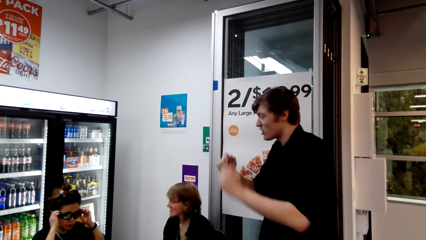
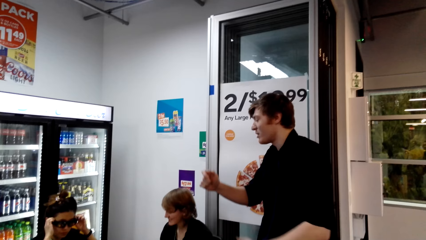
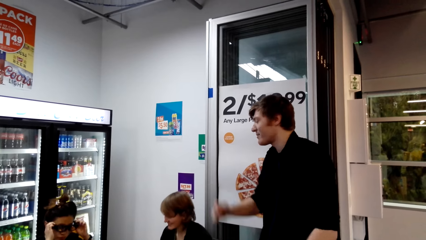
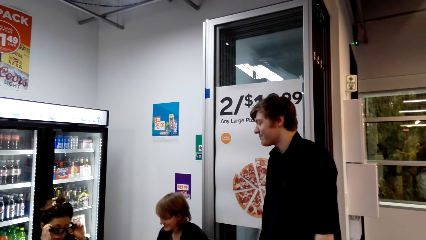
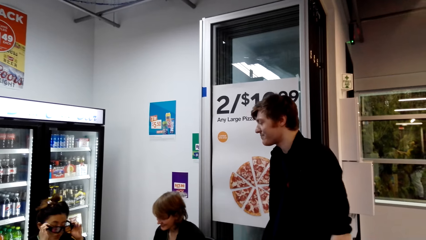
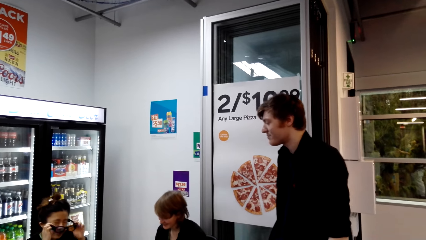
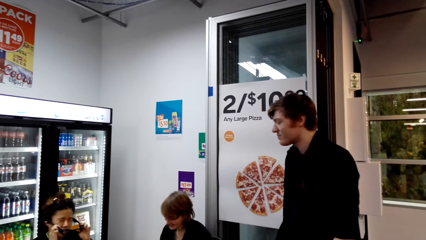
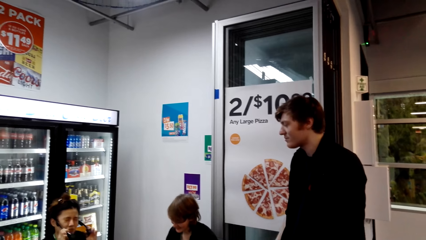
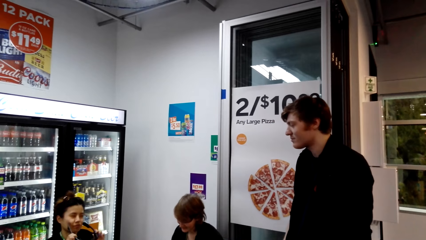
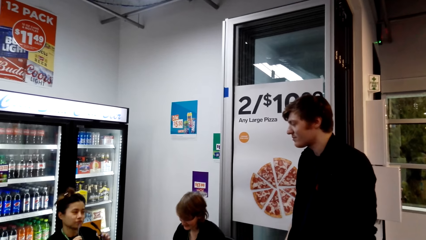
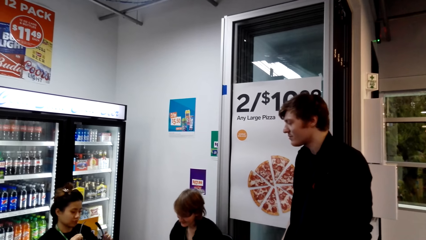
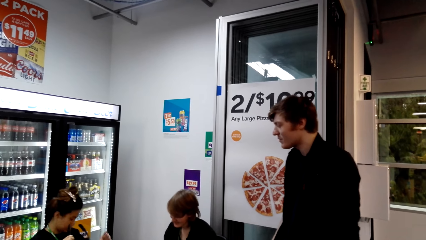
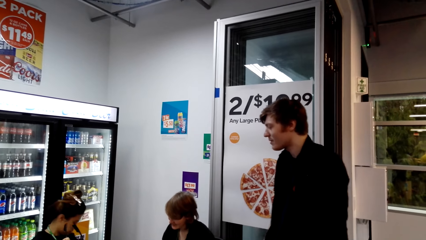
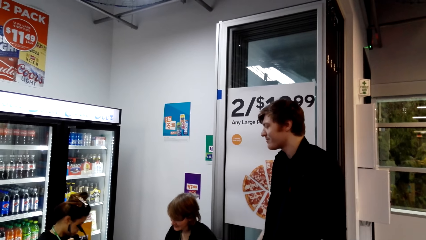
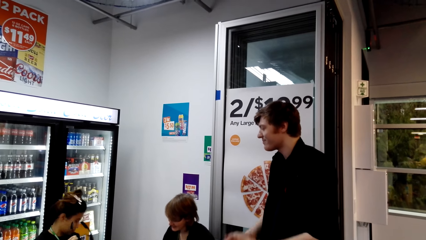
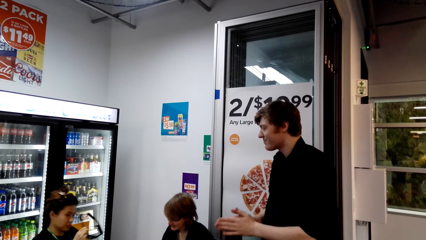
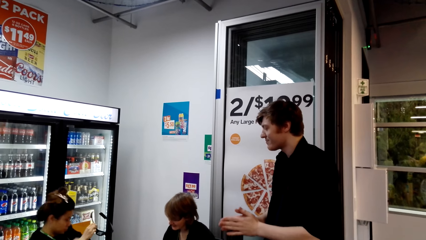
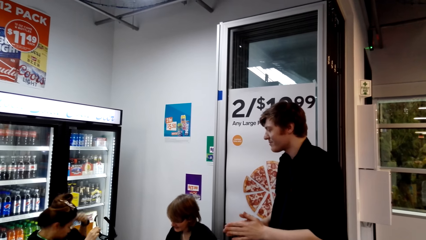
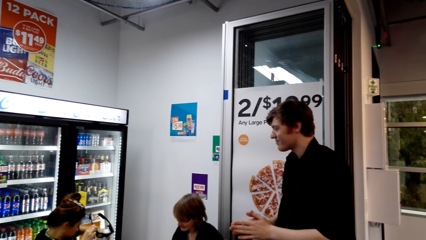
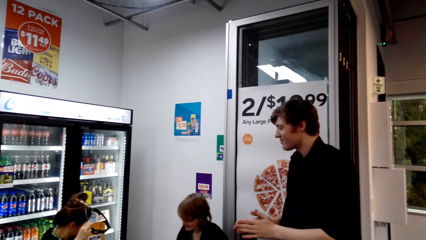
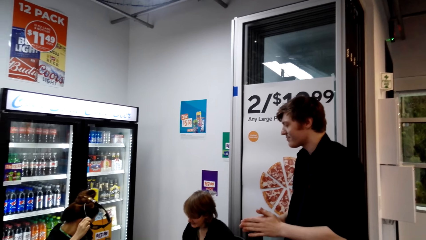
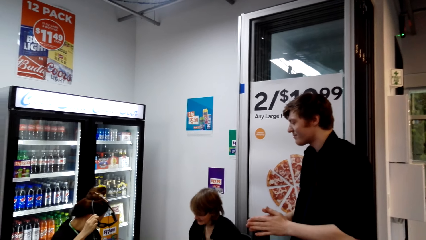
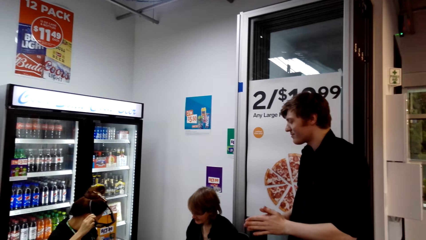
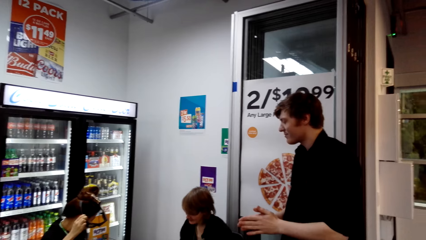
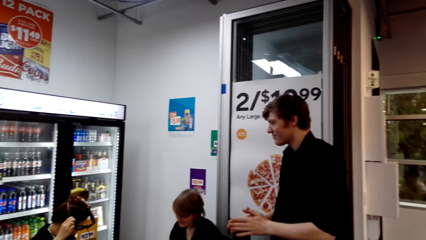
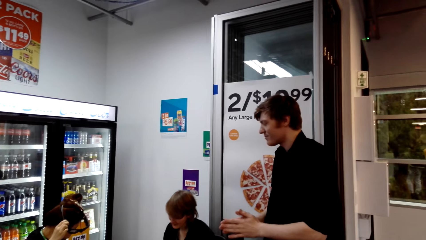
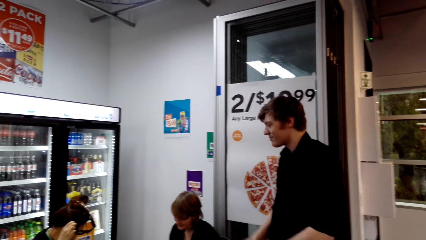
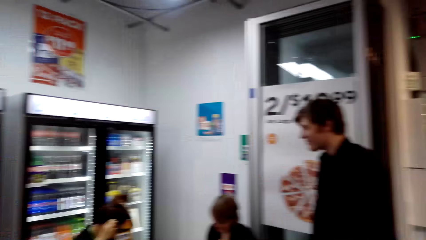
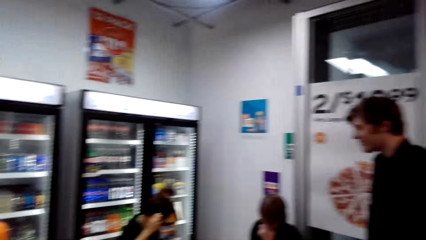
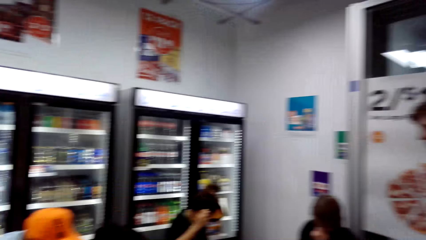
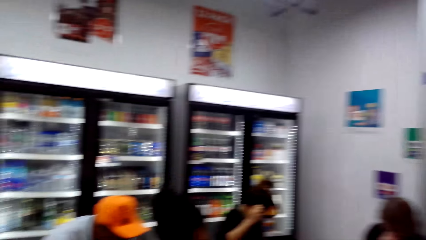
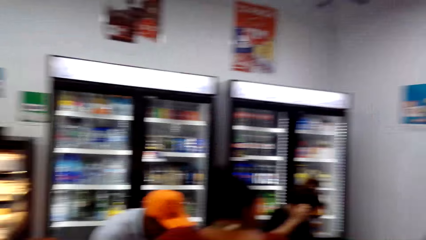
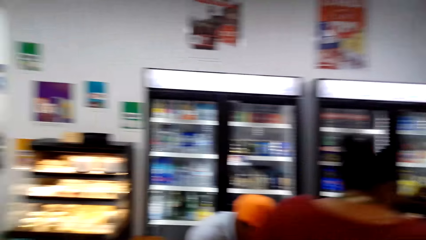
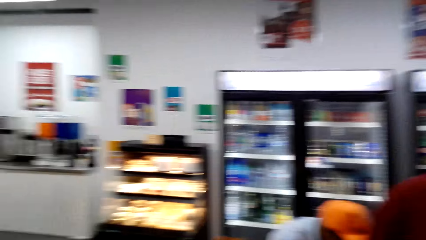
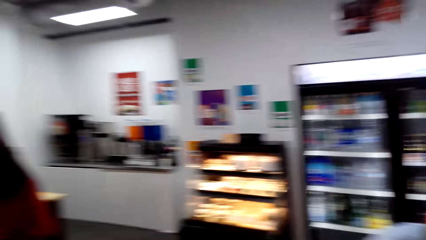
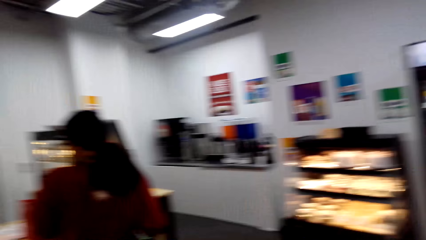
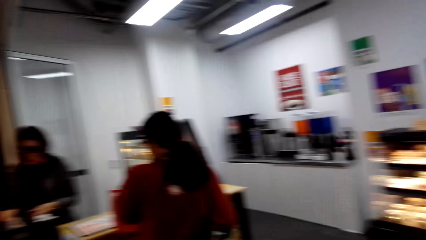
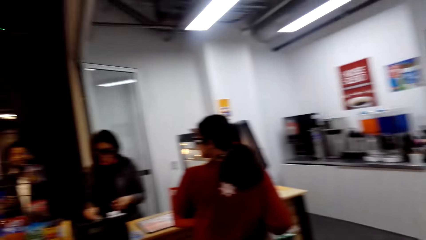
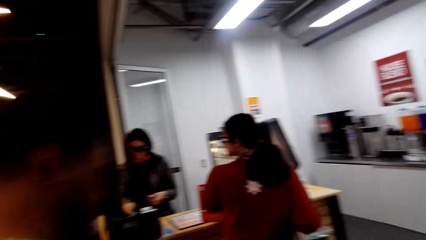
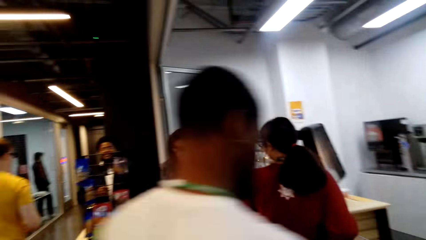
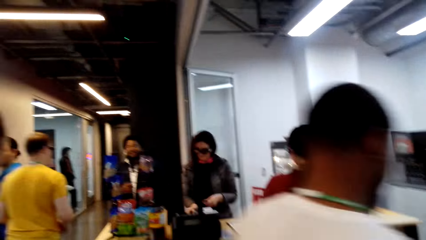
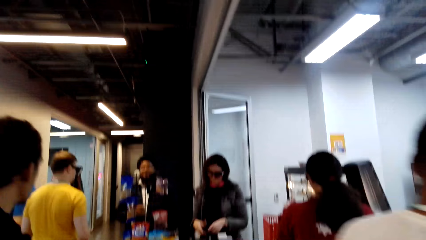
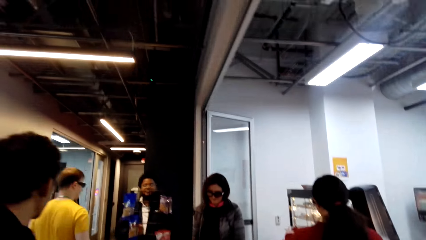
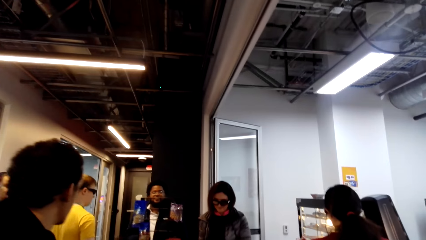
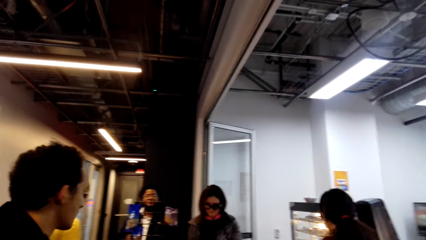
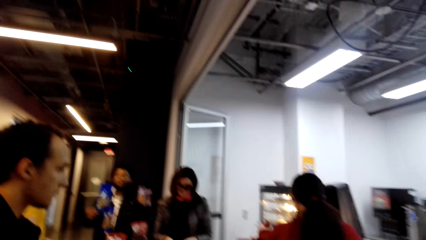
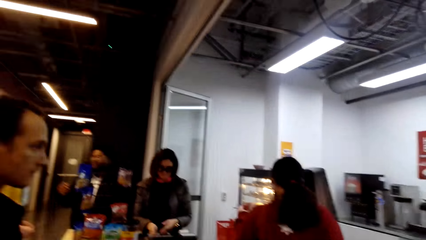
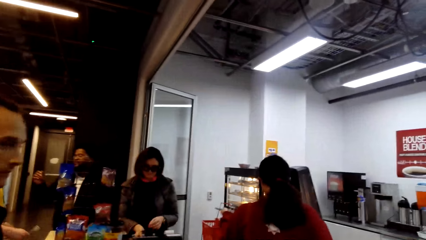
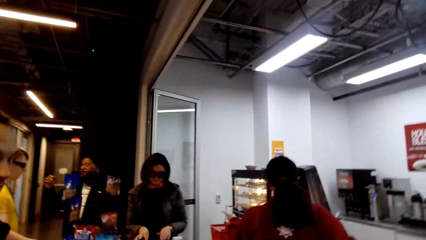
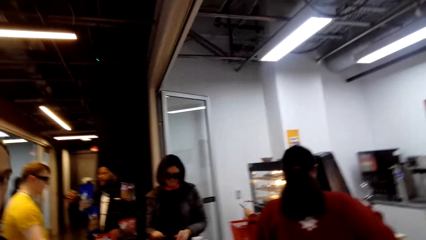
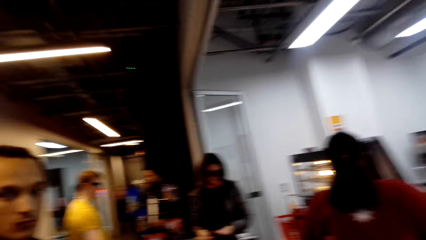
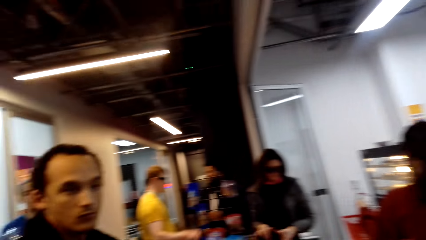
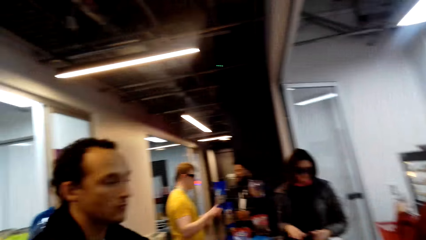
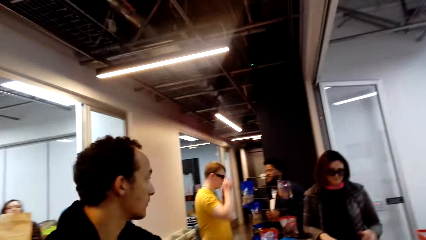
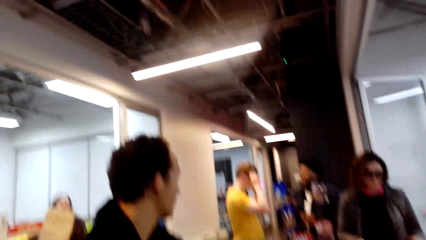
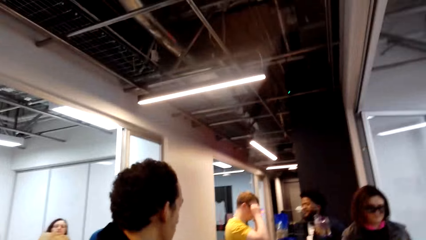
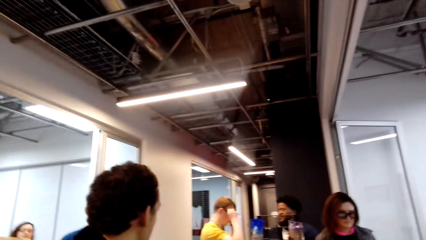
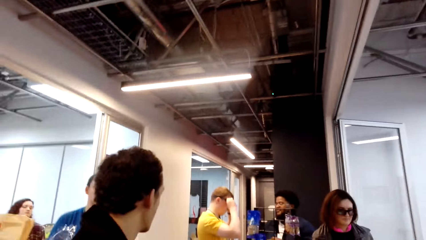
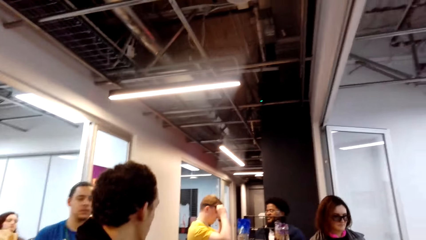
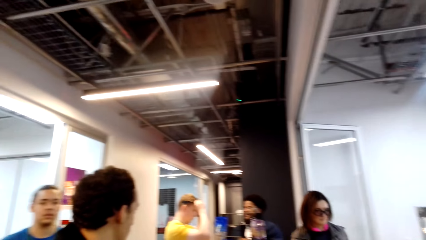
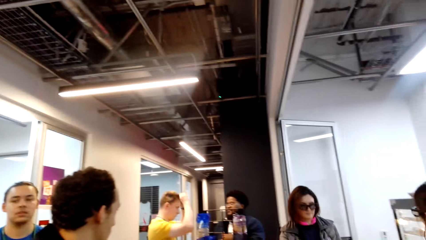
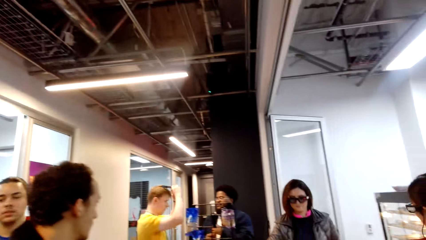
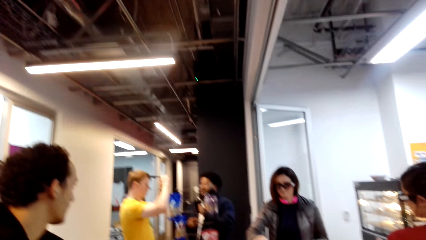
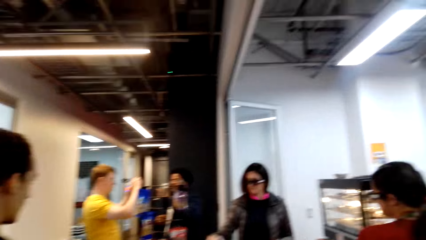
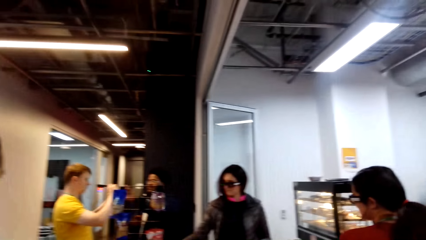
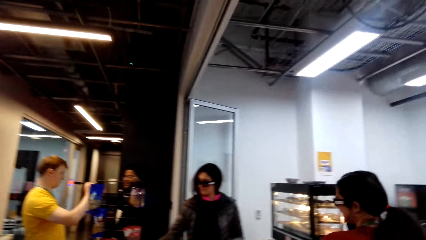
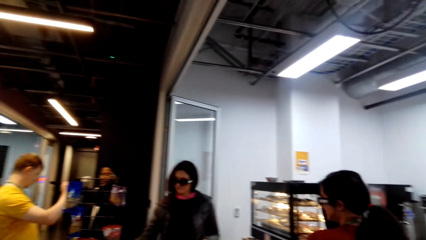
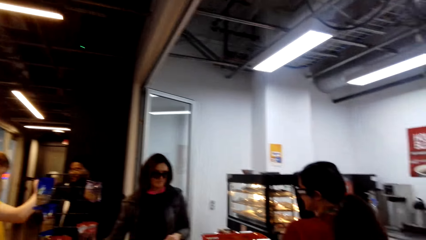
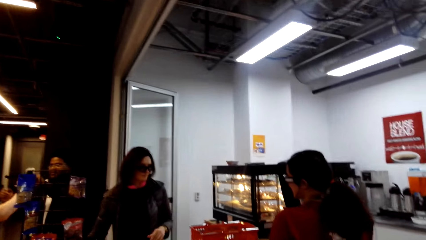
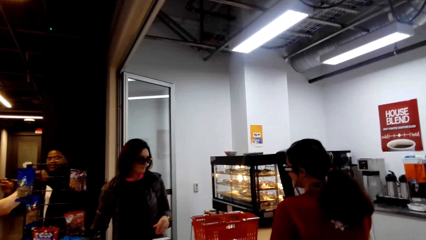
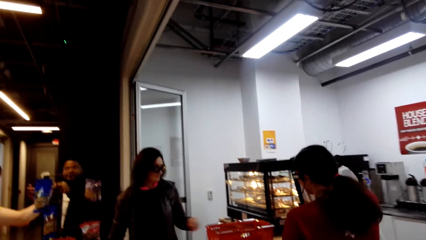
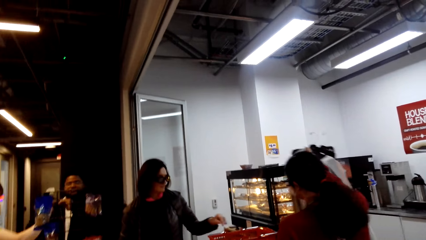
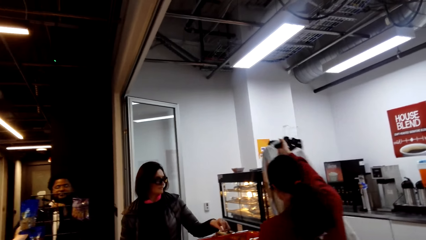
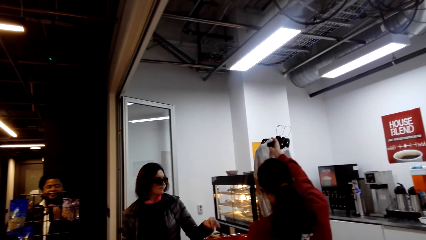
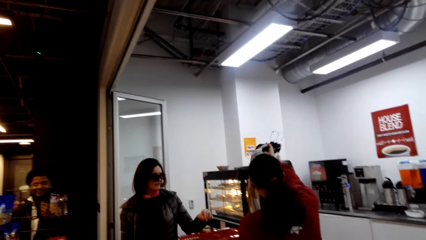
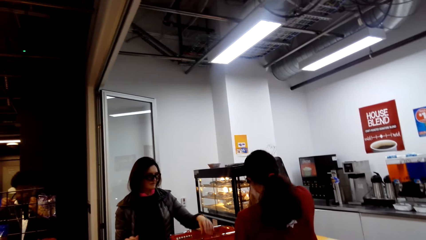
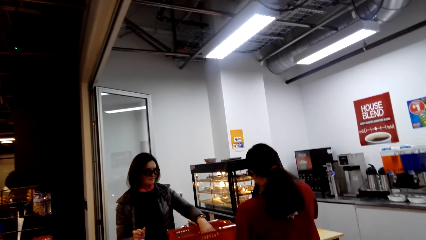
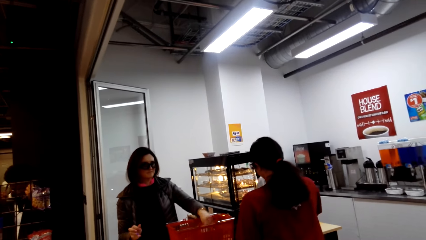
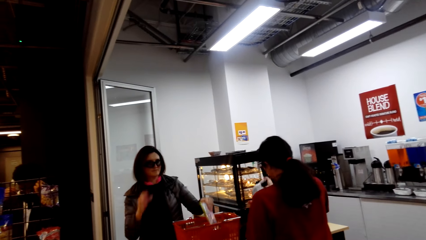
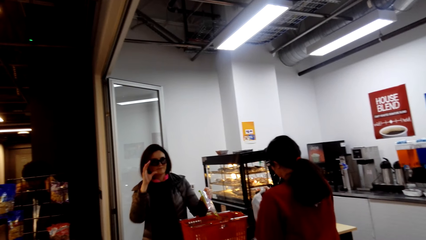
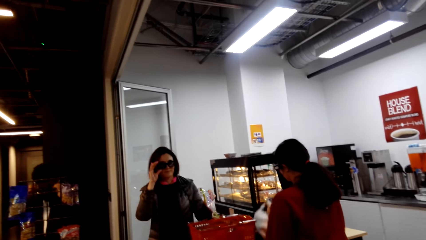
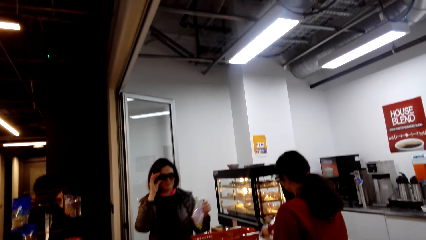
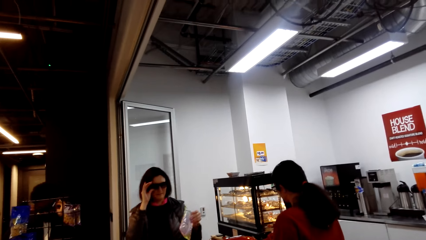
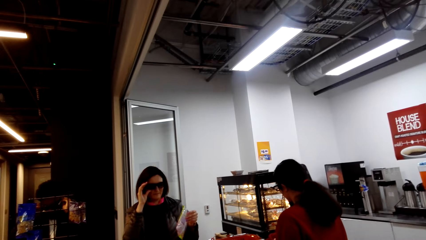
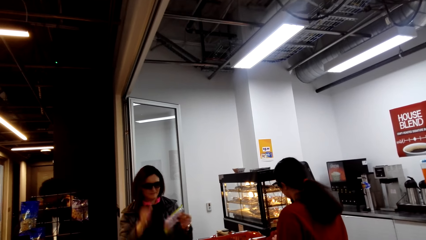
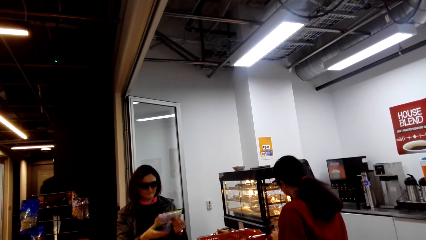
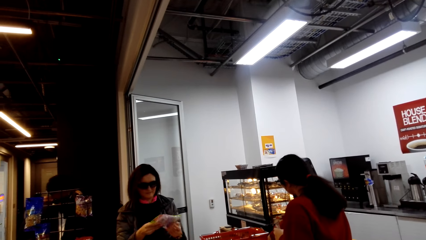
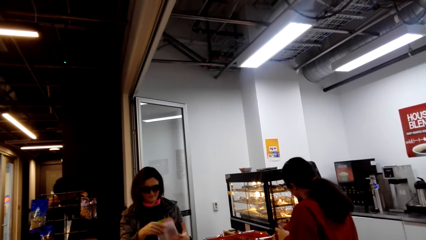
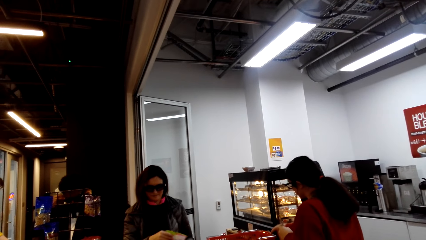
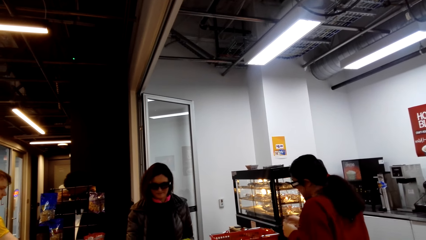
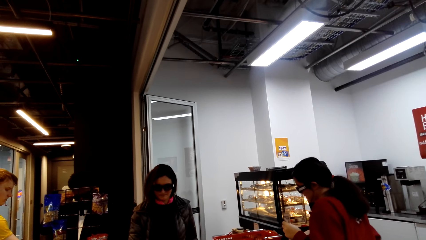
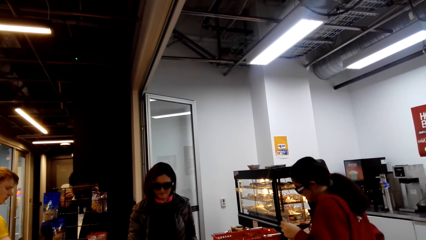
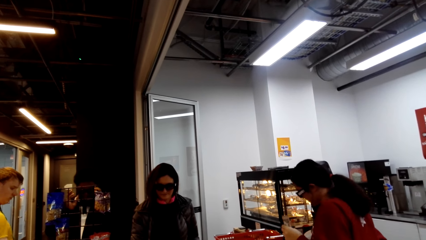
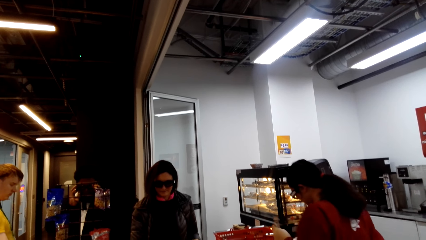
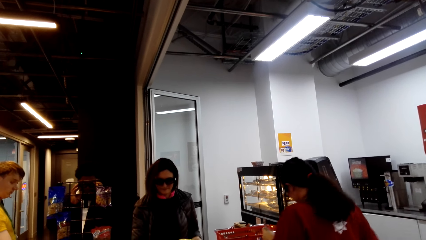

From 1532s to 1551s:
The camera wearer turns his head to the counter. He looks at a person. He turns his head. He moves his body.
